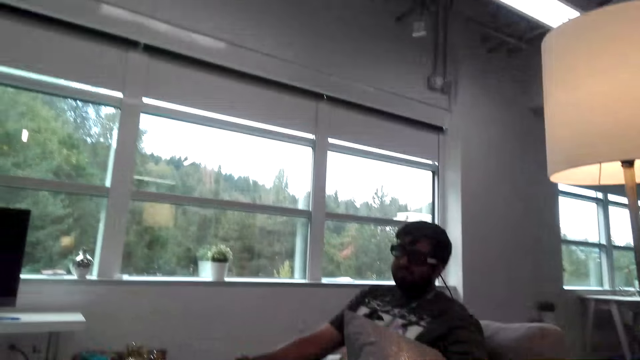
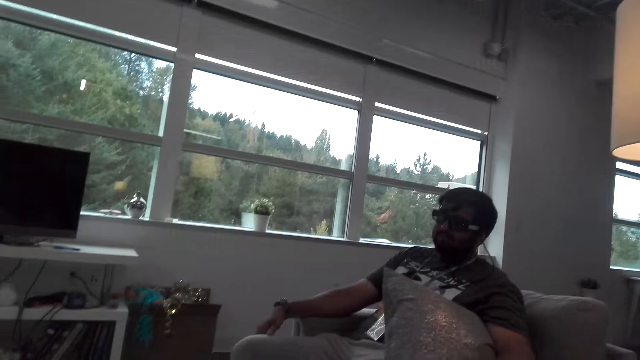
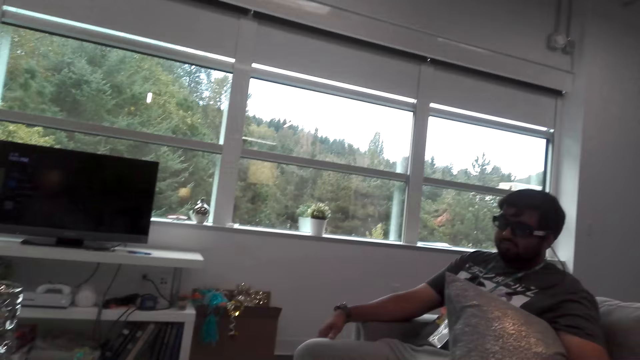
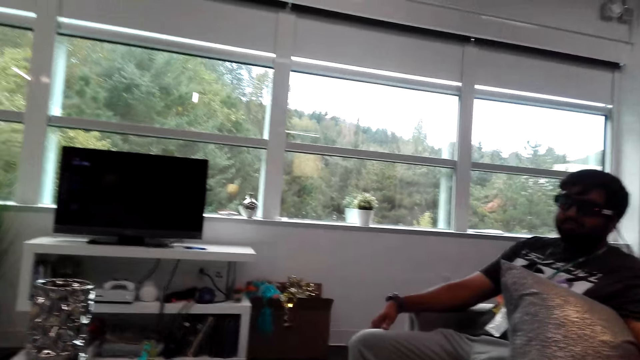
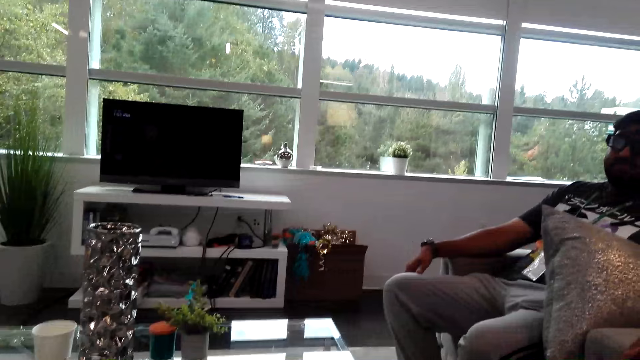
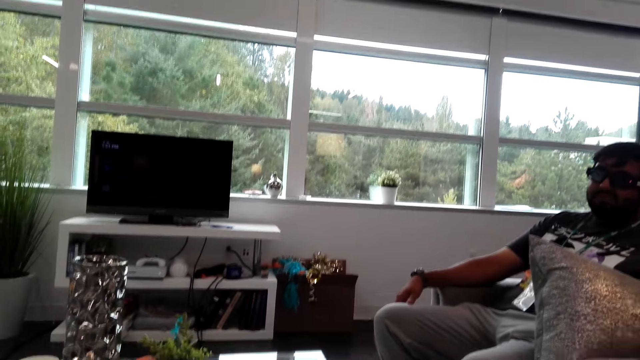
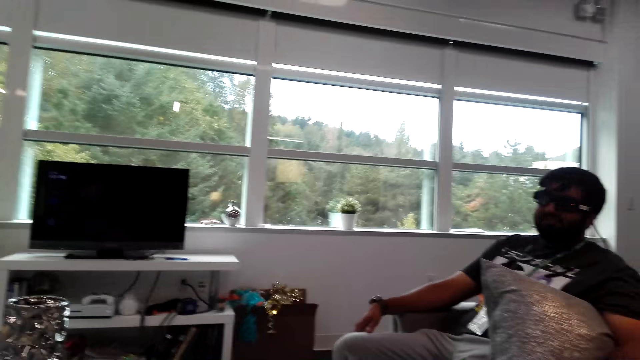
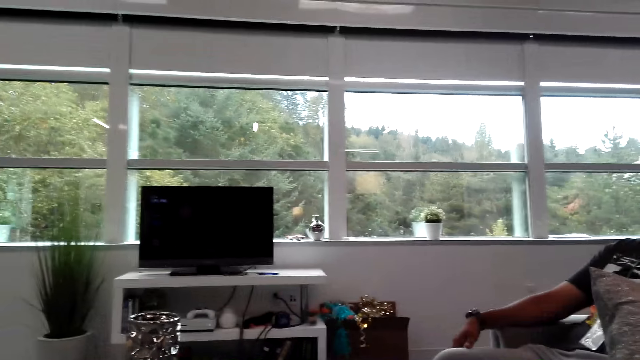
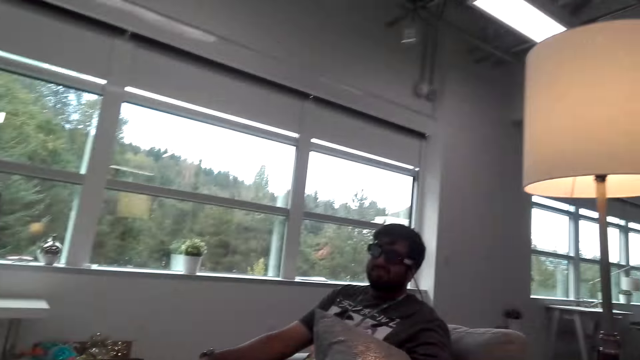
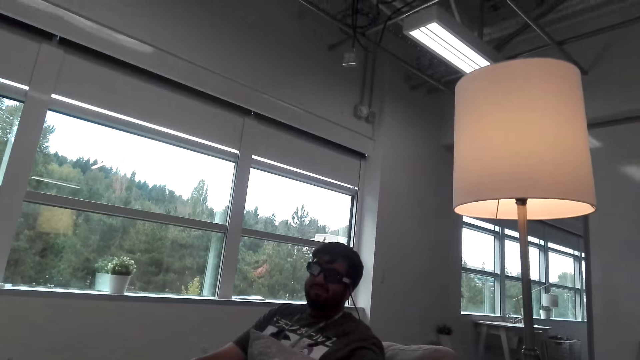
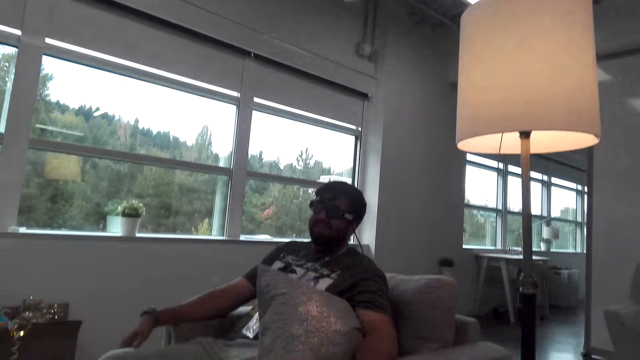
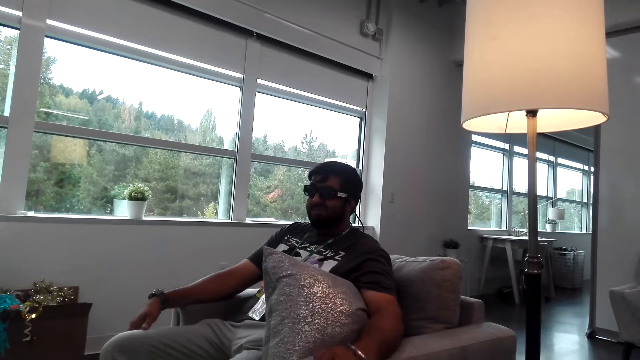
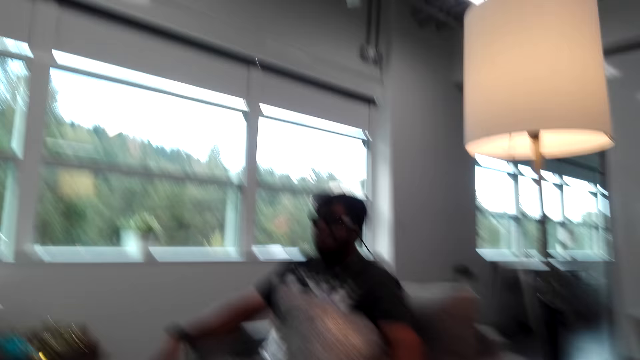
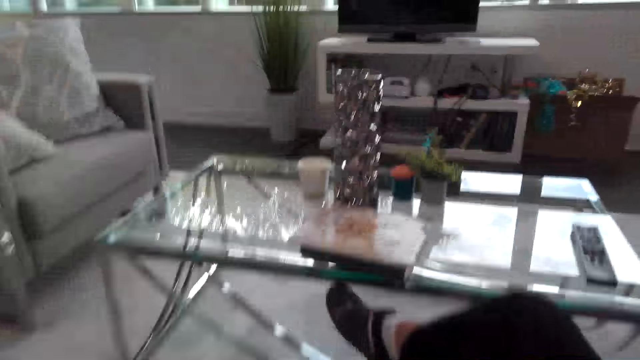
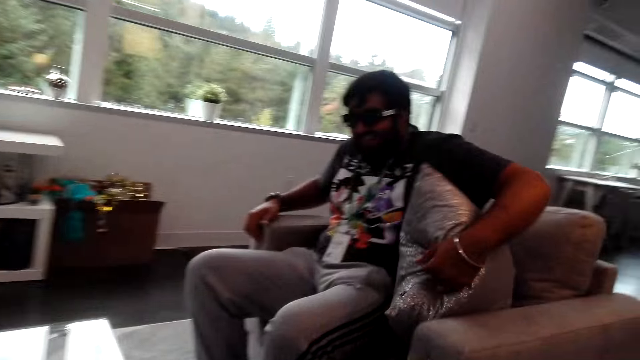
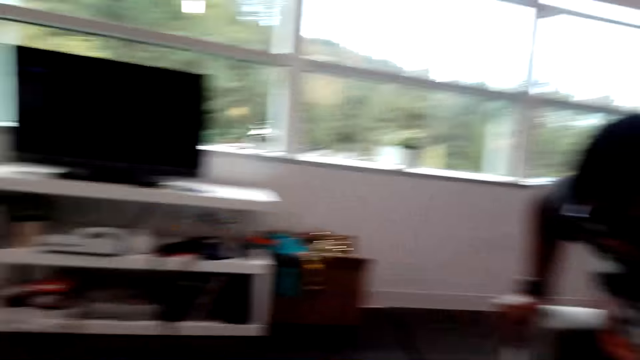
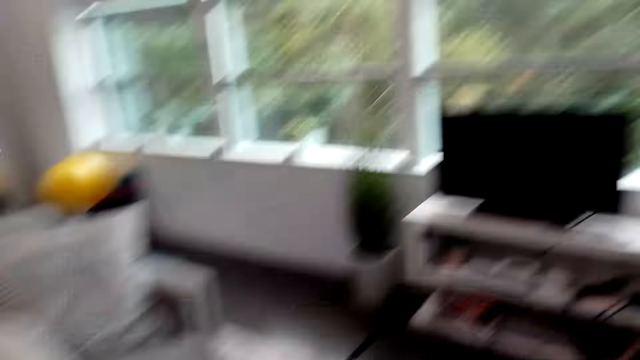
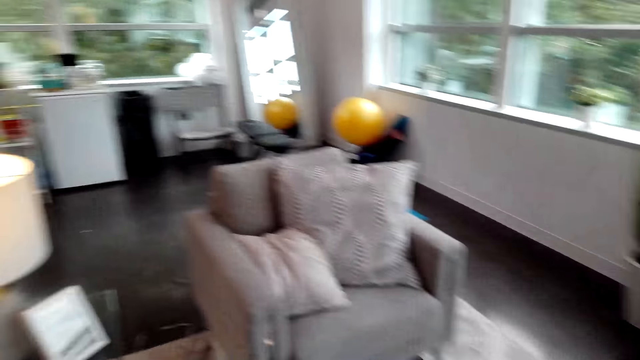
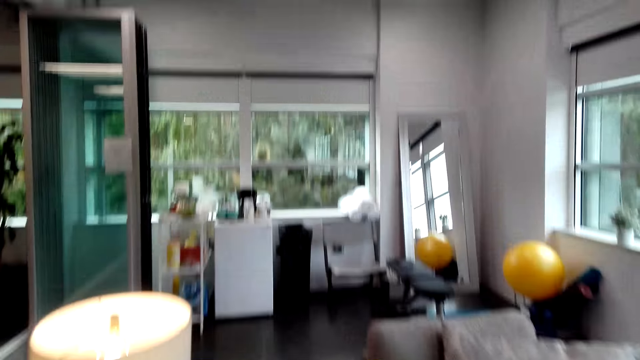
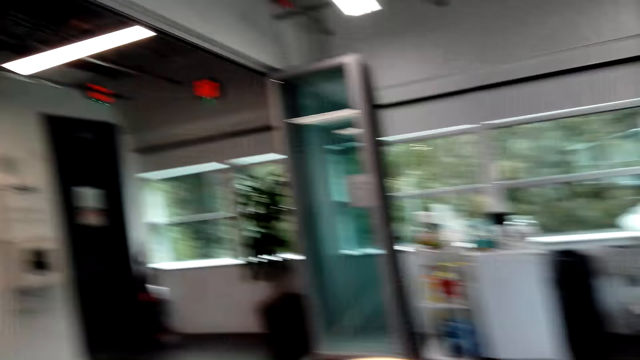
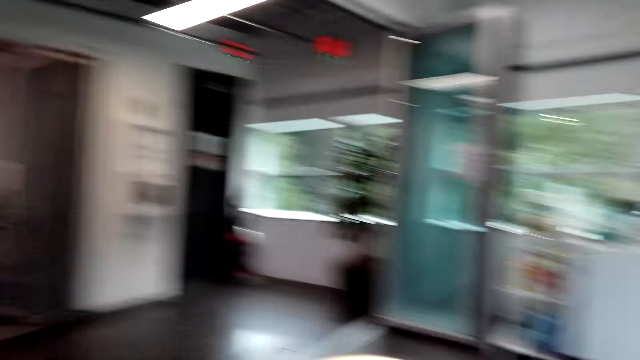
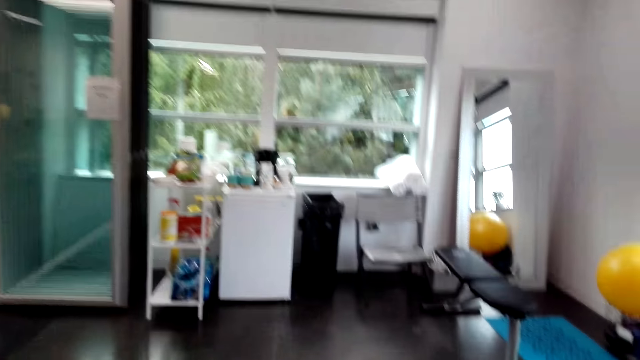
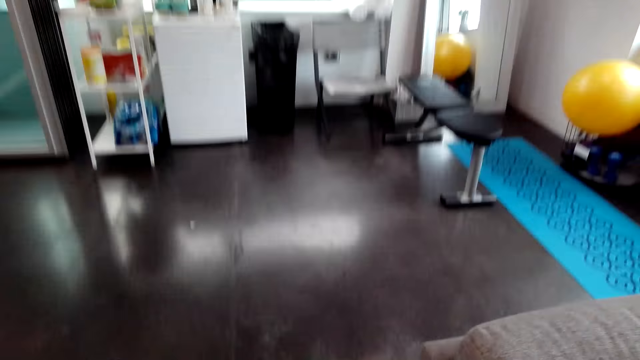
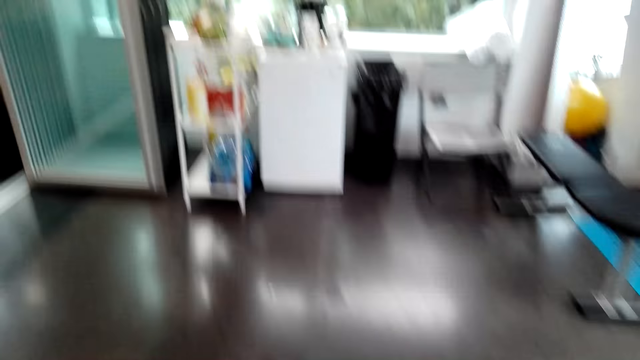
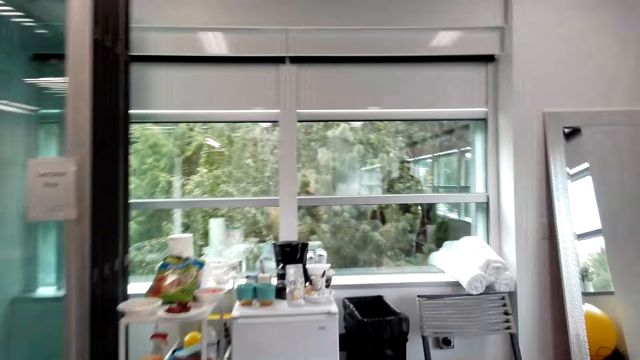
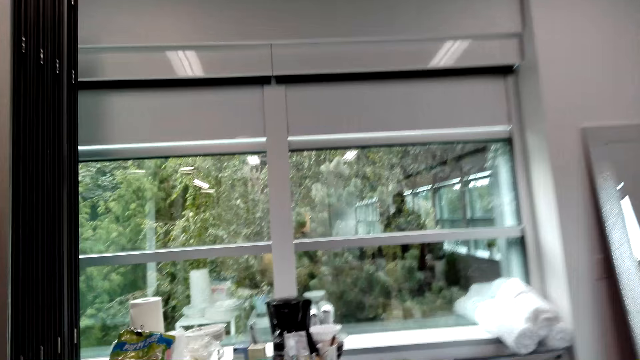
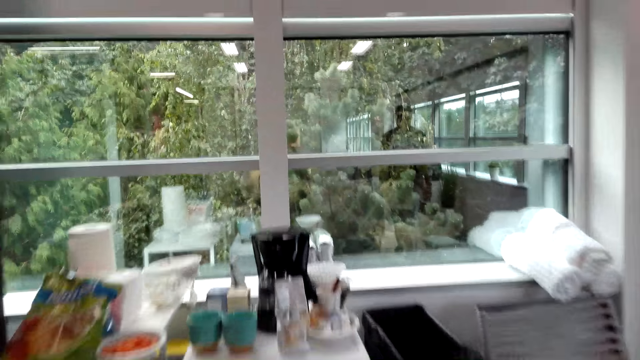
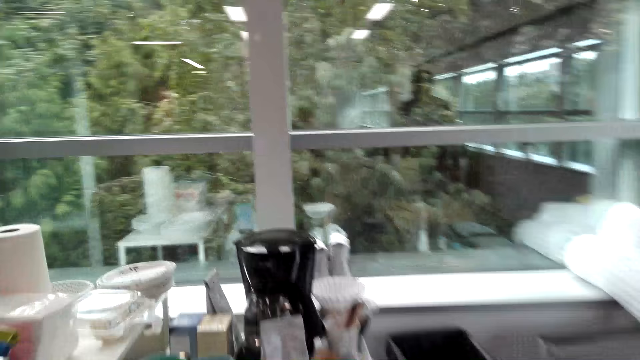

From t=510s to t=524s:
The camera wearer stands up from the chair. A man stands up from the chair. The camera wearer walks towards the kitchen.

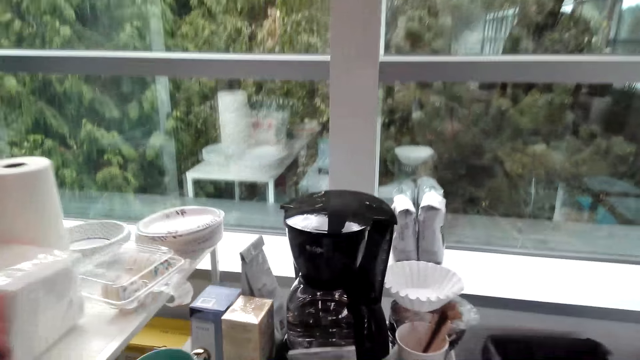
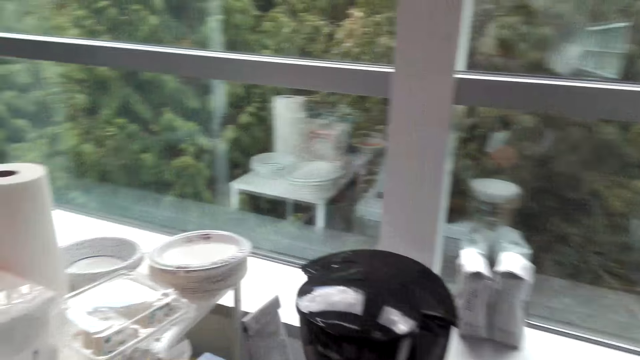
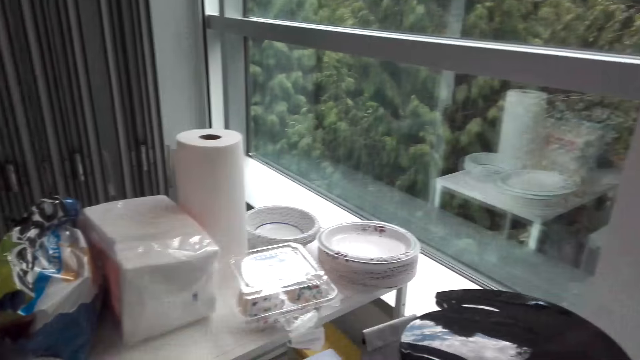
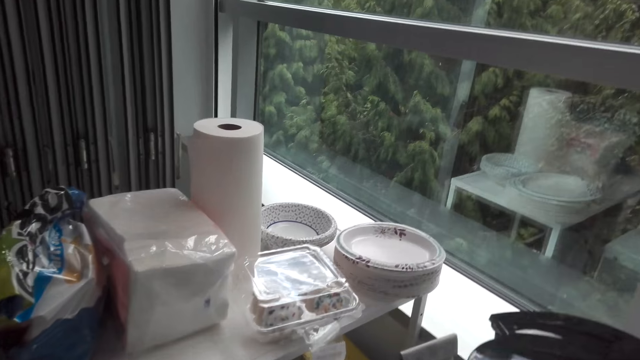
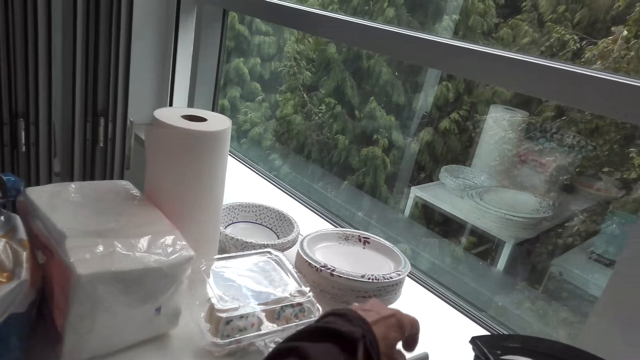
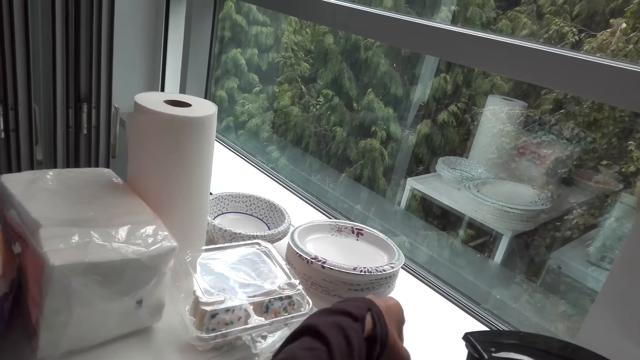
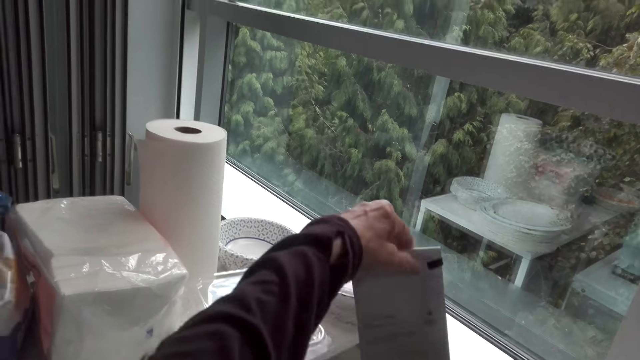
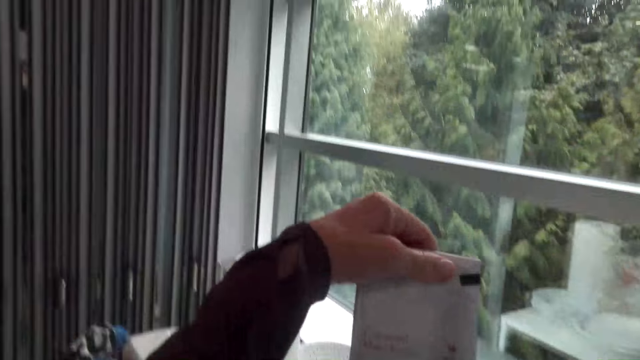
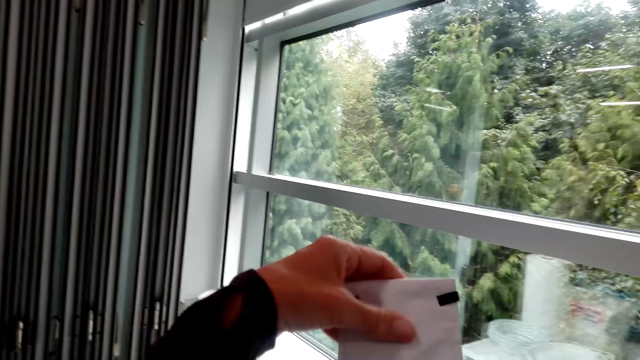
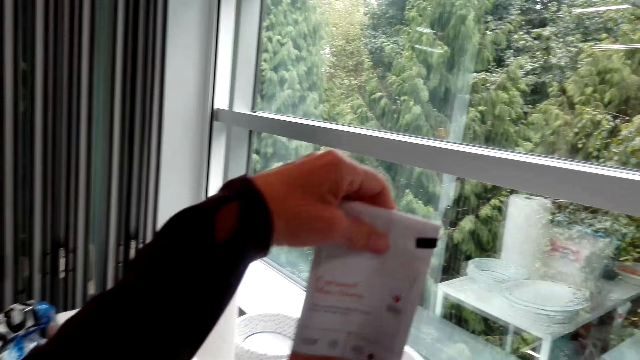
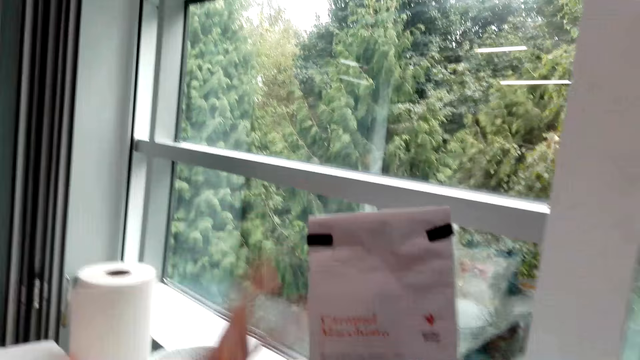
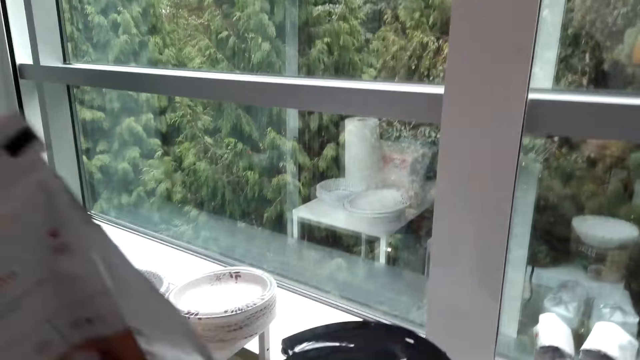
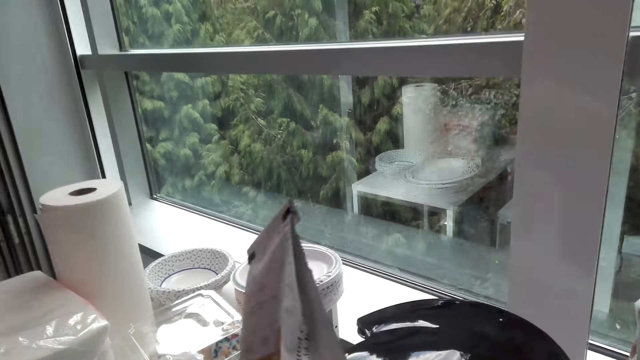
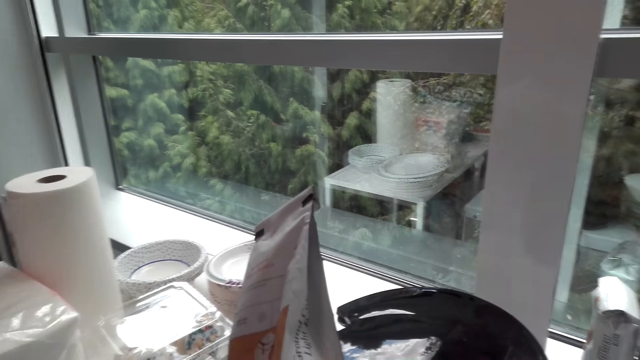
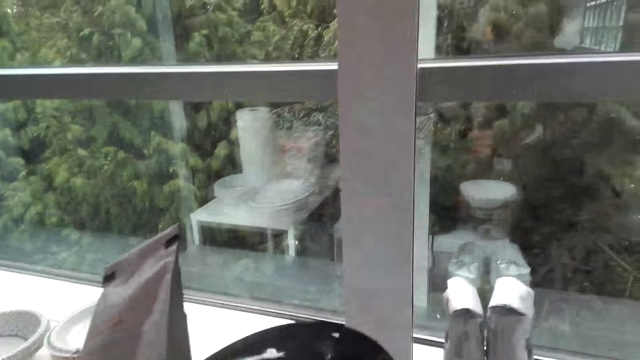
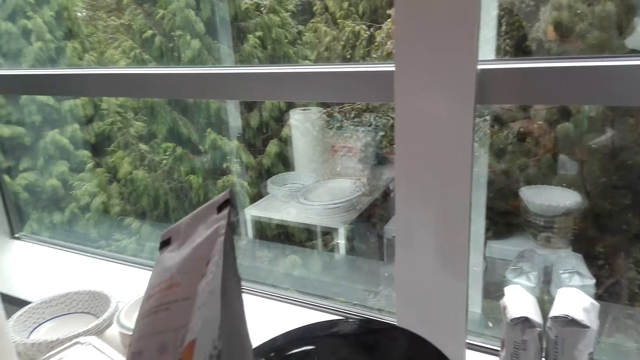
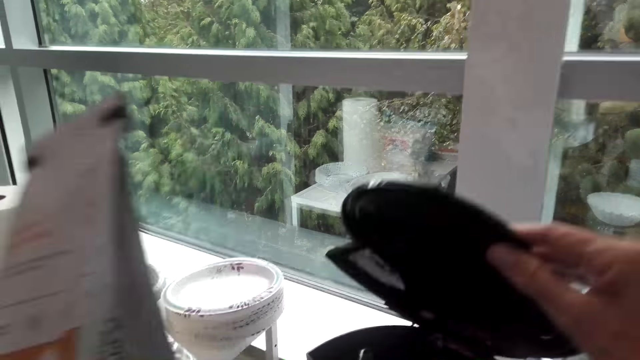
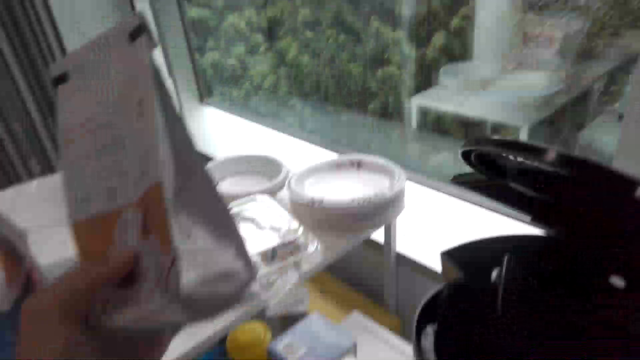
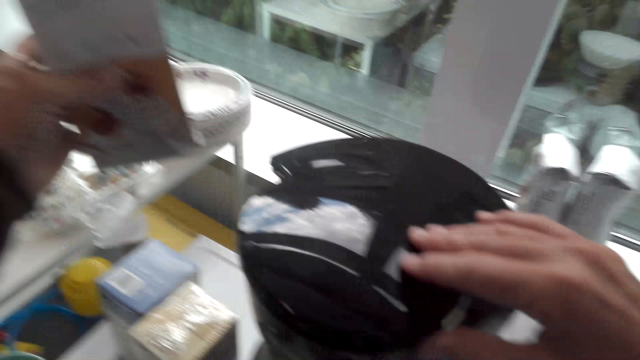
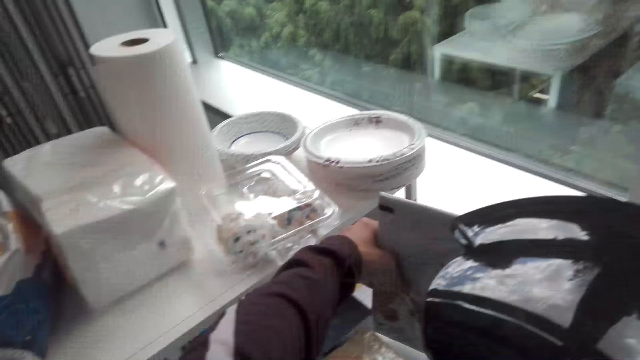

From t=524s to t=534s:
The camera wearer picks something from the table. She holds a packet of coffee in her right hand. She opens the coffee flask or coffee maker machine with her right hand.
